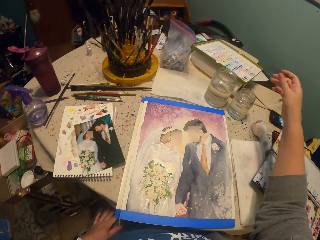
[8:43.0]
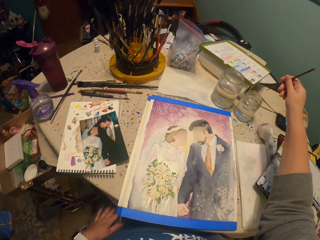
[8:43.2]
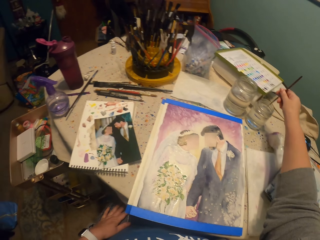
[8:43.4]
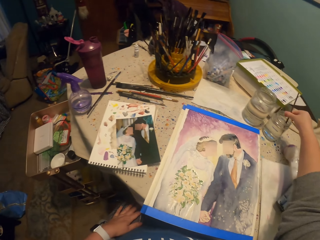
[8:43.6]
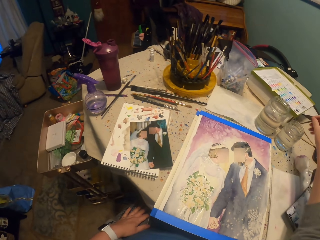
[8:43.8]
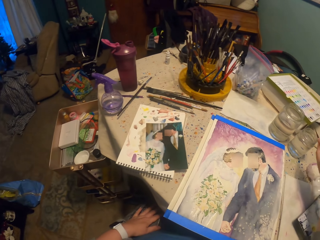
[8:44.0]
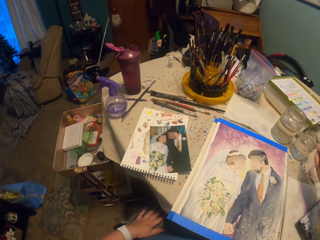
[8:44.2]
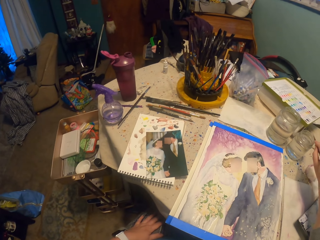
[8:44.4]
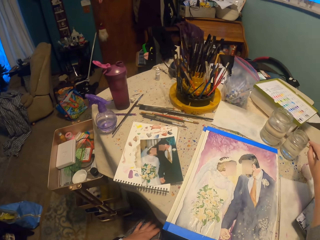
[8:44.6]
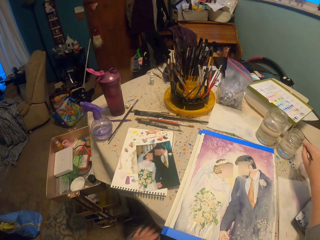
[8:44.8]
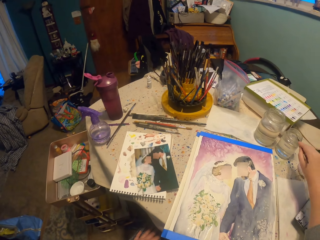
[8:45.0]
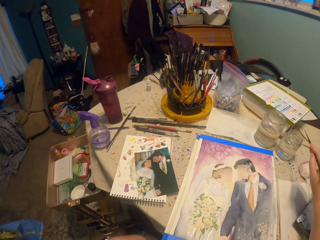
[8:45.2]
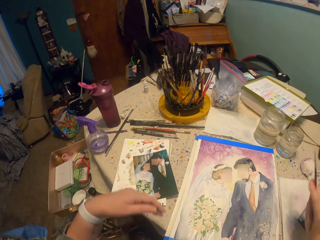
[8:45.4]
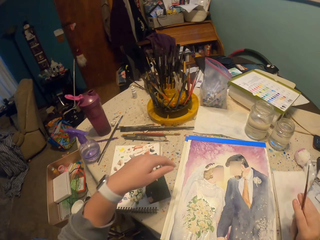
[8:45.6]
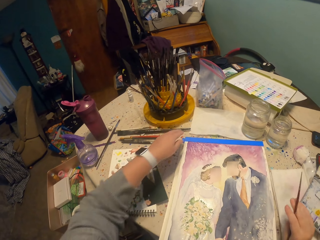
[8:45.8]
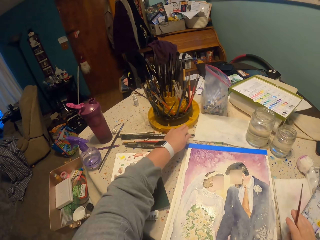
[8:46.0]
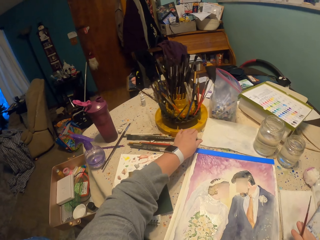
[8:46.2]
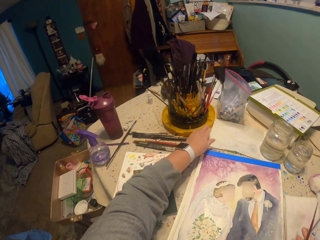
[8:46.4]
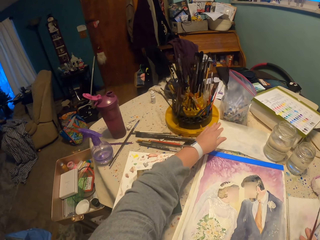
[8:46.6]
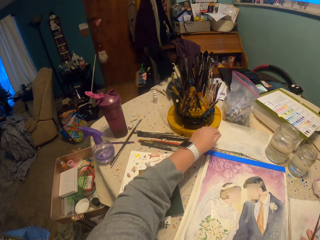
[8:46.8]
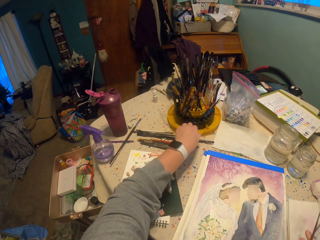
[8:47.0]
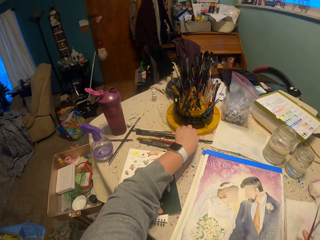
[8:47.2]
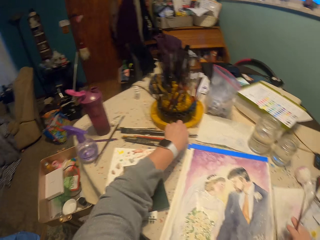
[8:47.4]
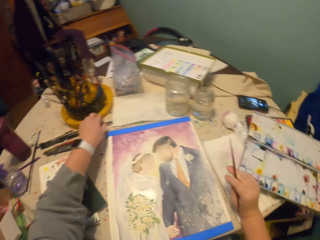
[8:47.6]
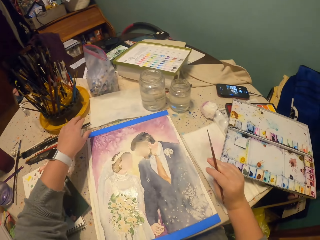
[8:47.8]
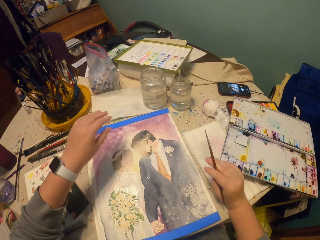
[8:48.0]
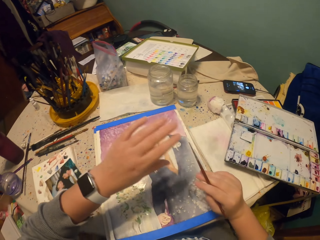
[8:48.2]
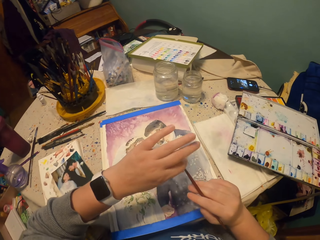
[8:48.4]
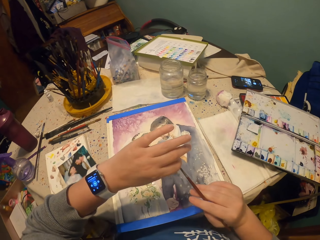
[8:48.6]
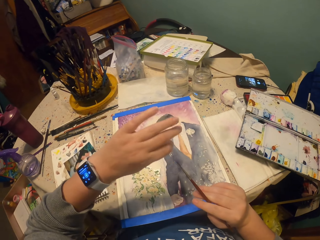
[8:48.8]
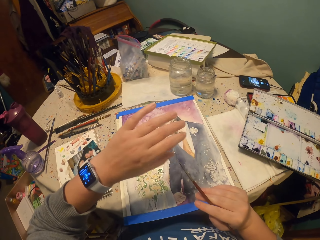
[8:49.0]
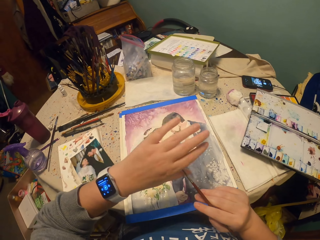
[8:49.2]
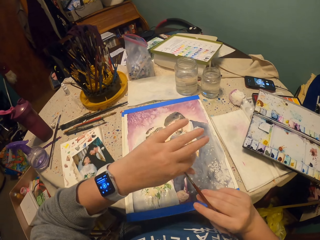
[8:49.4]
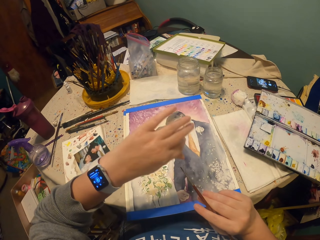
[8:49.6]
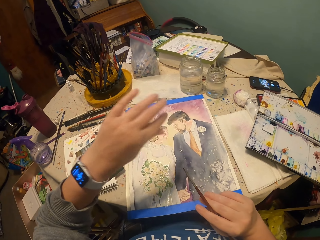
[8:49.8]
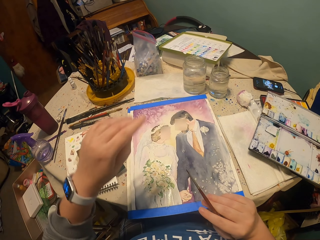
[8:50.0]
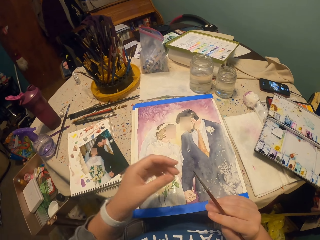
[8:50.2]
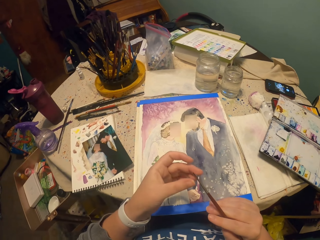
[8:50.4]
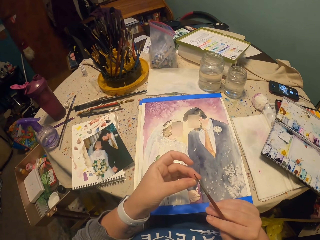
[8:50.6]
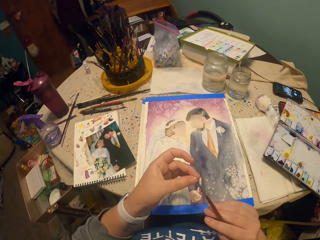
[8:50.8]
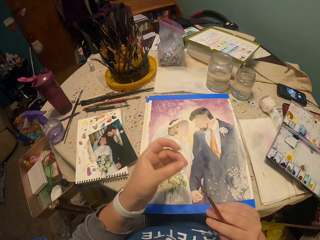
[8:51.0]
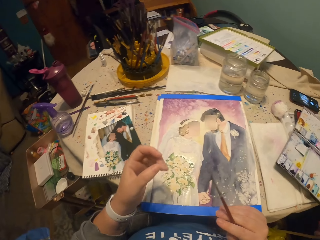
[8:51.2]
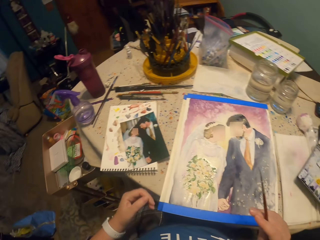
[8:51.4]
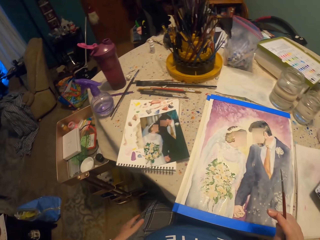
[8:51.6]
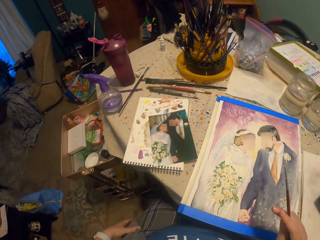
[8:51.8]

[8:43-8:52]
The camera wearer dips a brush in a jar of water. They tap the brush on the jar of water. They rotate a brush rack. They wipe a tip of the brush with the fingers.

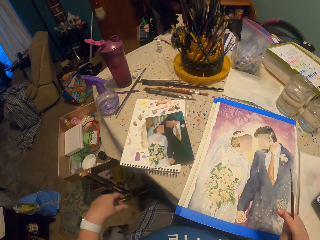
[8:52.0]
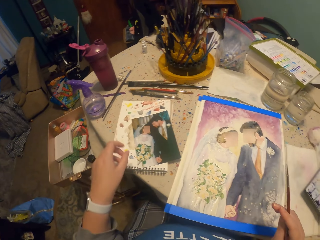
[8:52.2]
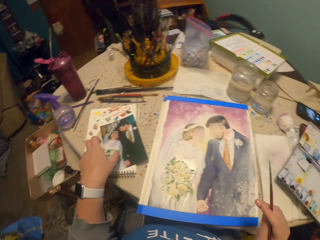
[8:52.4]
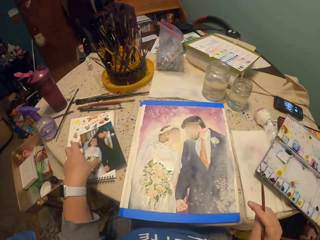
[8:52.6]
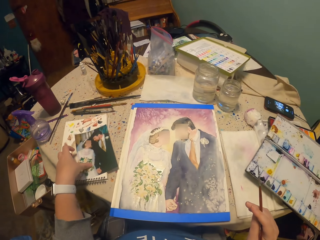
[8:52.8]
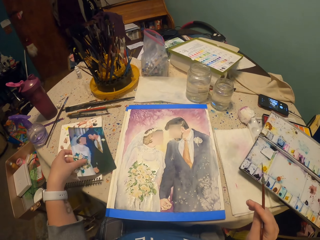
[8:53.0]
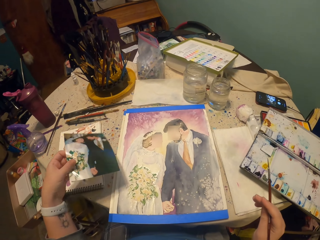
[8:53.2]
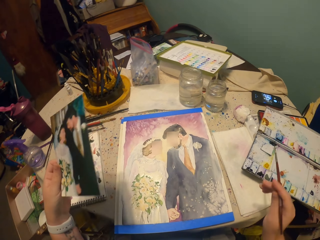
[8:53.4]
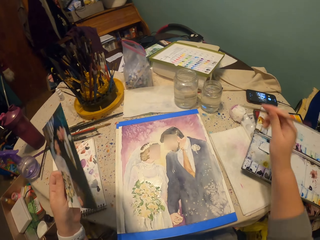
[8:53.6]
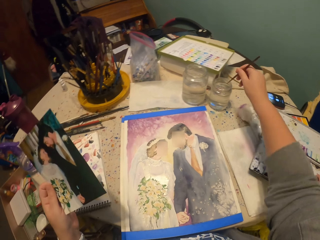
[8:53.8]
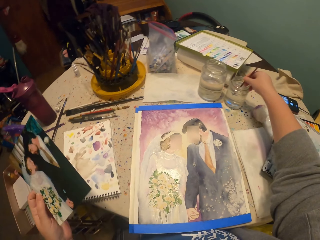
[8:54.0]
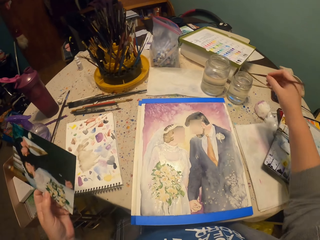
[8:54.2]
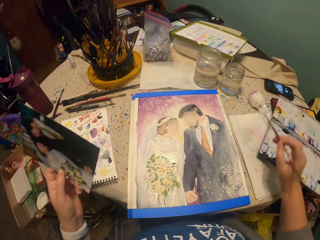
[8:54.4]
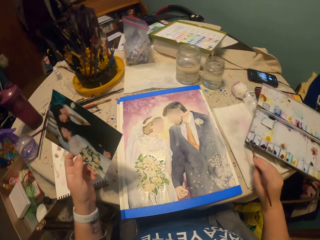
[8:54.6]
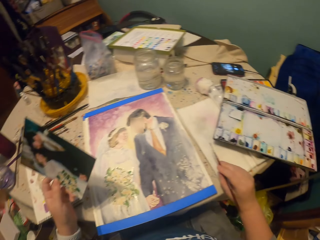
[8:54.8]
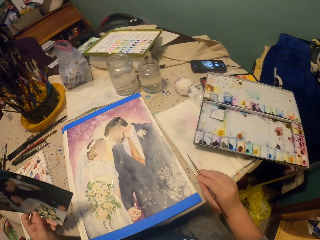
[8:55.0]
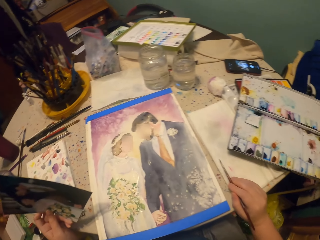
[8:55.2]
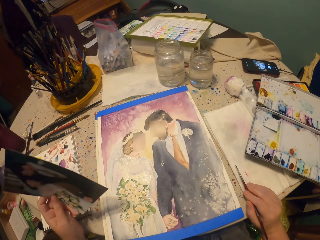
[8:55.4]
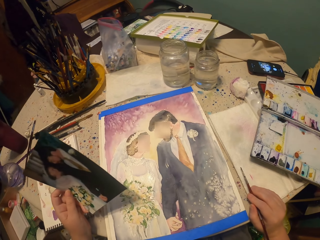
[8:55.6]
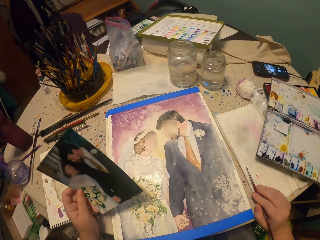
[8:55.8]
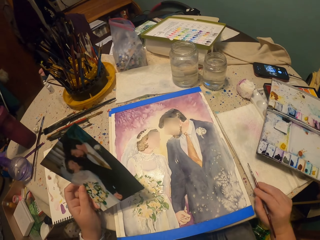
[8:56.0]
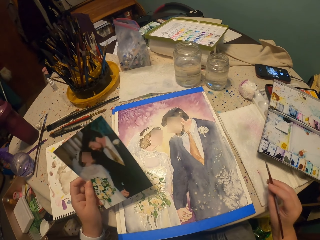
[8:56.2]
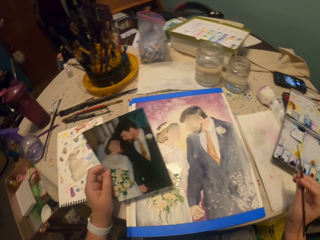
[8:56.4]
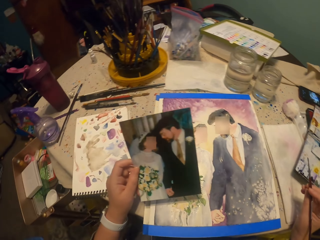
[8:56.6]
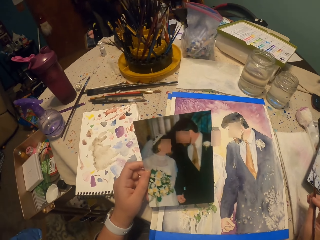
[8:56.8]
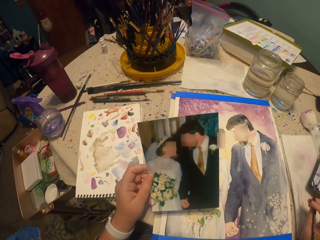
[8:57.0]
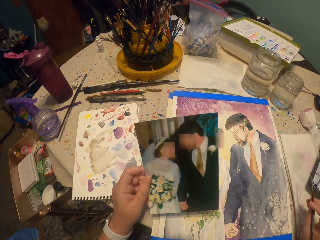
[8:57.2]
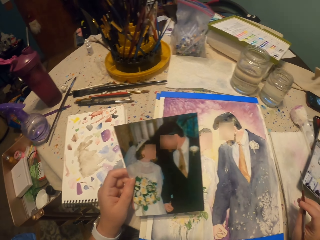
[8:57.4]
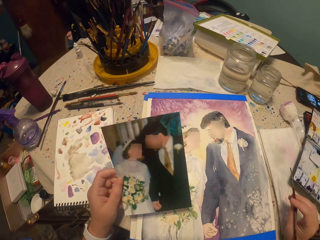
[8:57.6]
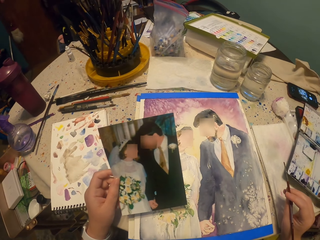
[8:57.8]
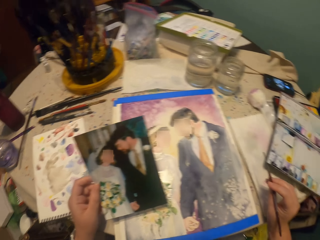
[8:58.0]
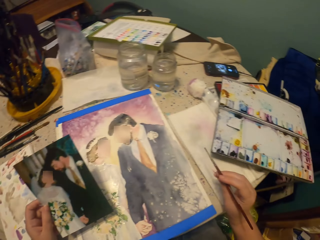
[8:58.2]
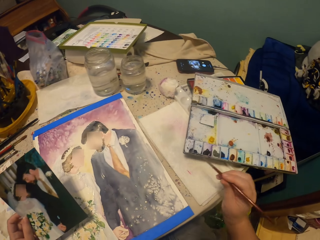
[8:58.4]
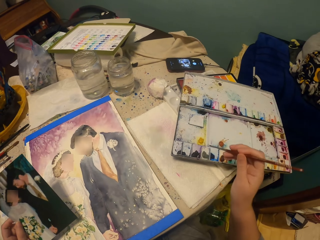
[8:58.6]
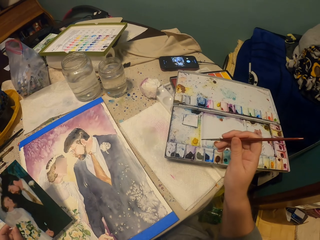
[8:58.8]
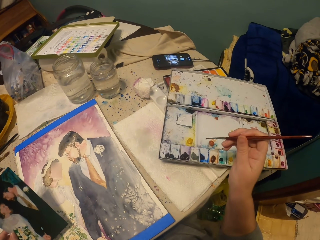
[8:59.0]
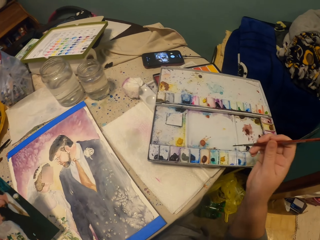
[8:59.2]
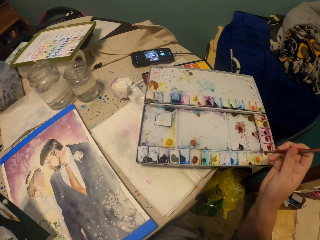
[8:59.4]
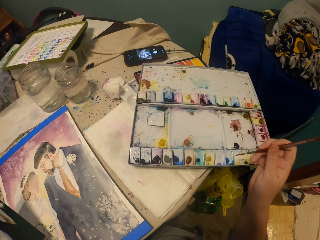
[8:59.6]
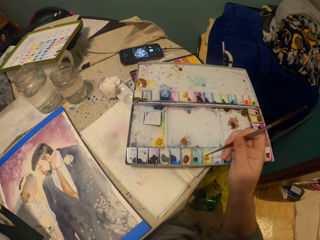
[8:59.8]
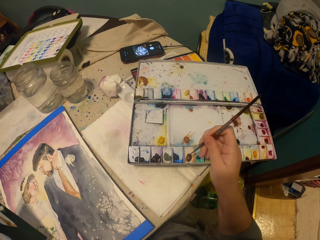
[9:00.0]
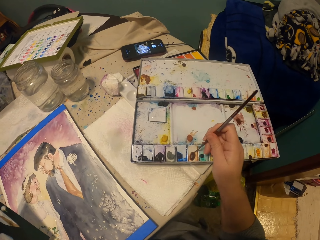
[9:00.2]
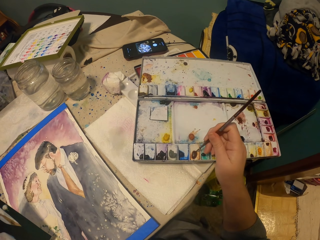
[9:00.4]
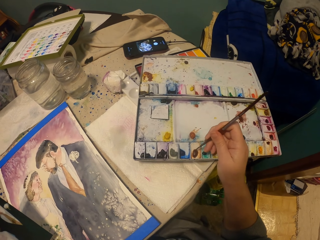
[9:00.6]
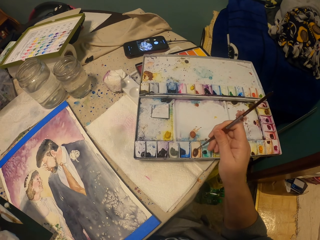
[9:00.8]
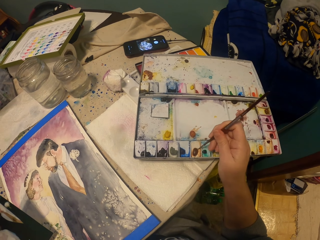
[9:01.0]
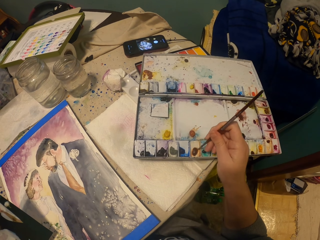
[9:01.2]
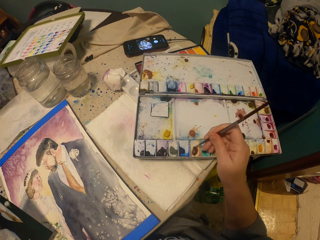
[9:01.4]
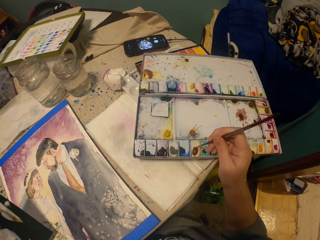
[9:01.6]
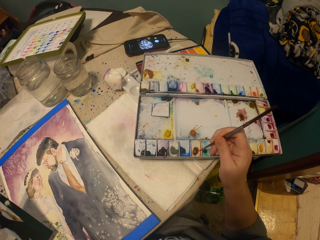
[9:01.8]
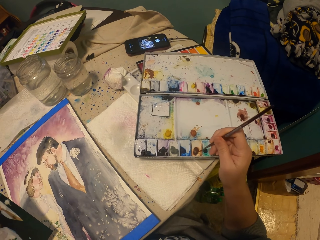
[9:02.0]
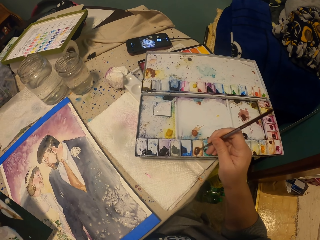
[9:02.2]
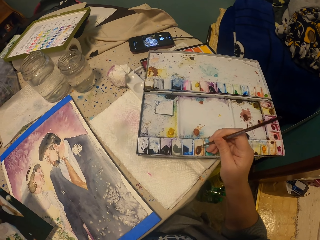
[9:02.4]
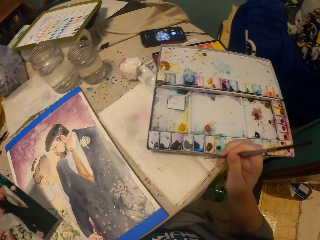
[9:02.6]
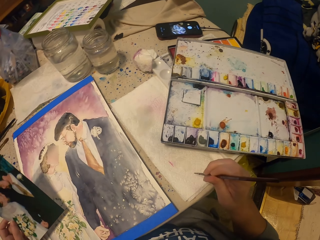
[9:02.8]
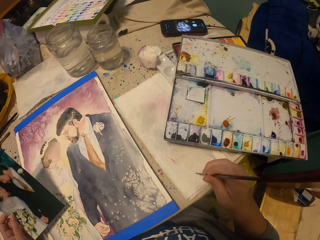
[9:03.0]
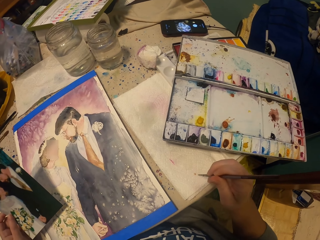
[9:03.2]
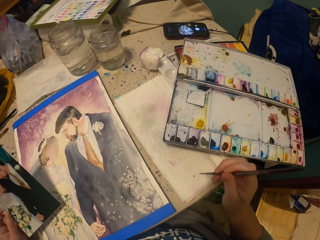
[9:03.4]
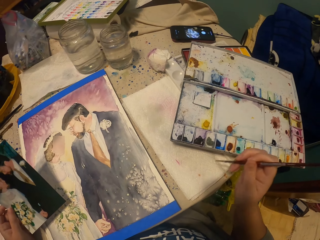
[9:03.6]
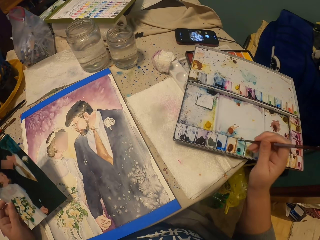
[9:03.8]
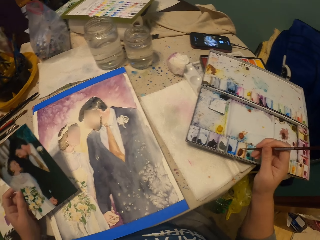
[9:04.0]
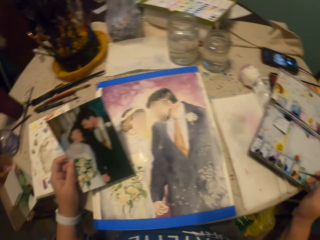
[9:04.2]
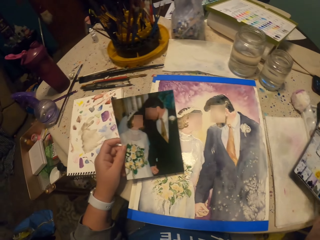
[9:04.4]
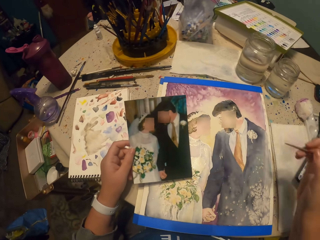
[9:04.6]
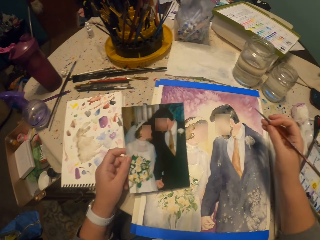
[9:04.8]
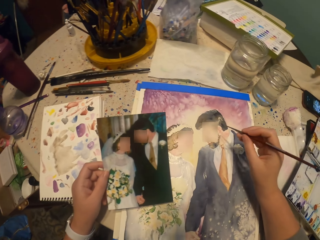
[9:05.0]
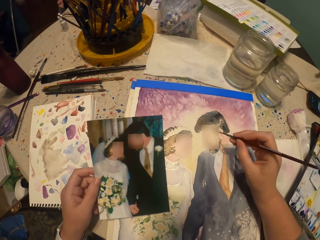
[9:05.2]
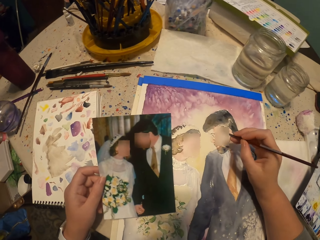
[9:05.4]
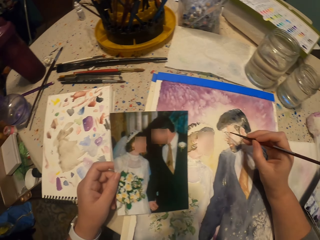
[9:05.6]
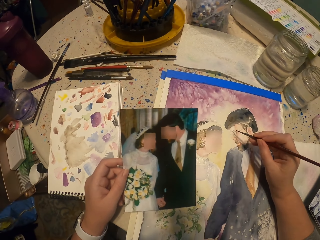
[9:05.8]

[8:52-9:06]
The camera wearer takes a photo from the table. They dip a brush in a jar of water. They wipe the tip of the brush on the paper. They immerse the brush in a watercolor. They wipe the tip of the brush on the paper. They immerse the brush in the watercolor.
